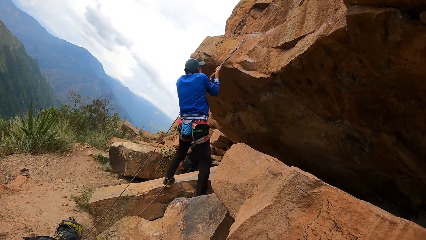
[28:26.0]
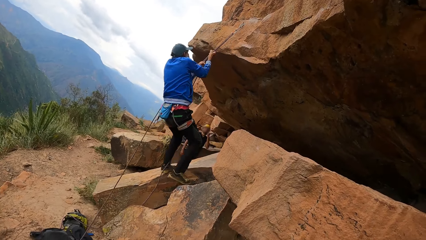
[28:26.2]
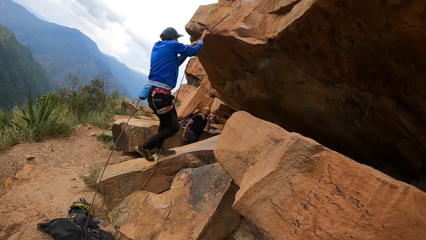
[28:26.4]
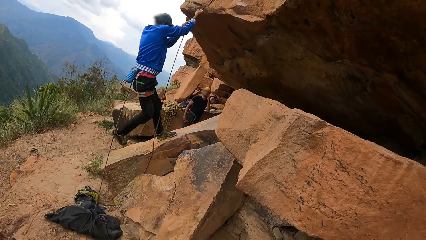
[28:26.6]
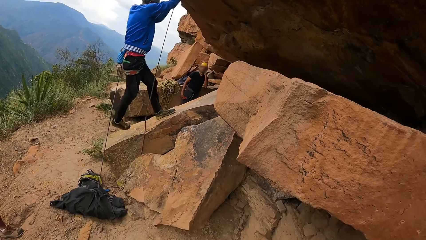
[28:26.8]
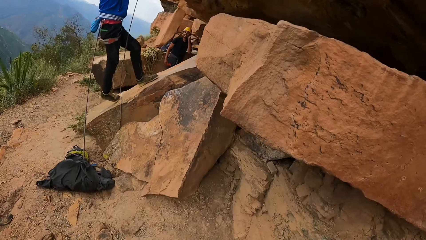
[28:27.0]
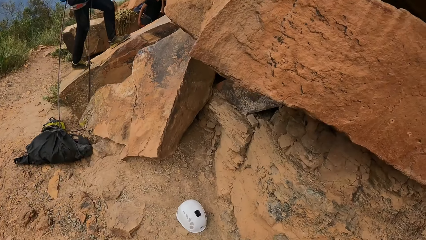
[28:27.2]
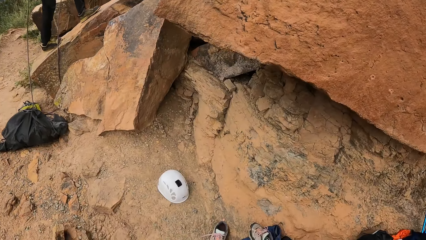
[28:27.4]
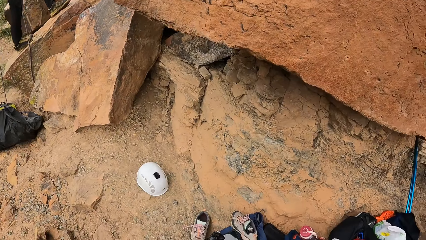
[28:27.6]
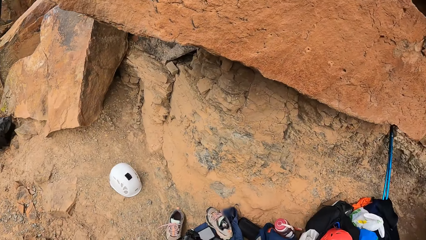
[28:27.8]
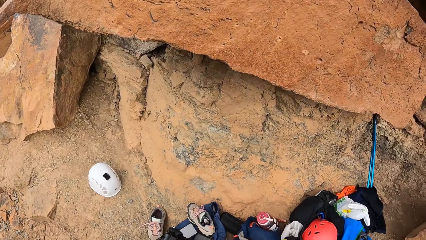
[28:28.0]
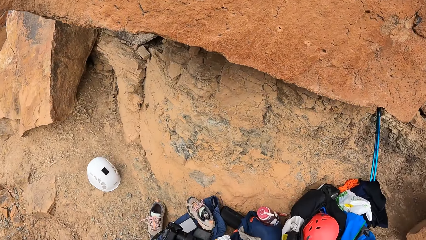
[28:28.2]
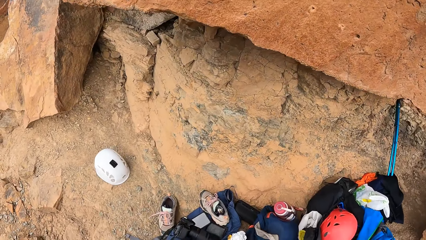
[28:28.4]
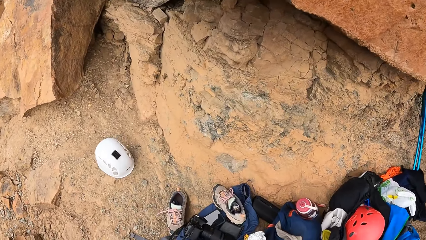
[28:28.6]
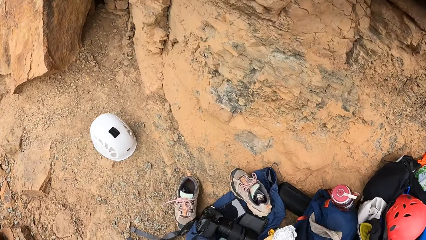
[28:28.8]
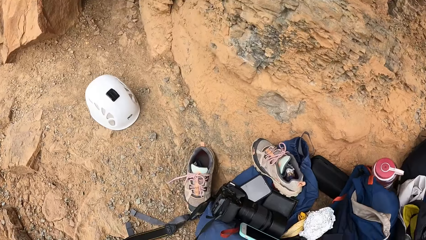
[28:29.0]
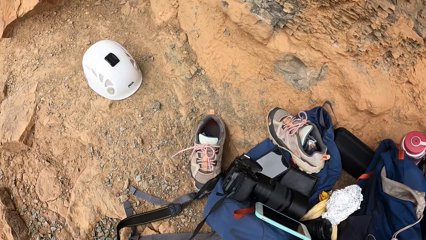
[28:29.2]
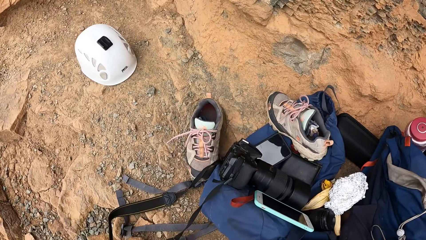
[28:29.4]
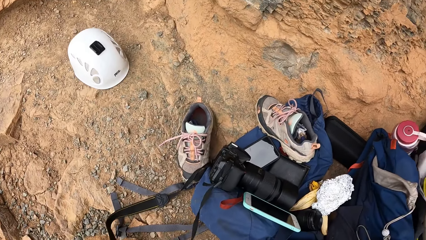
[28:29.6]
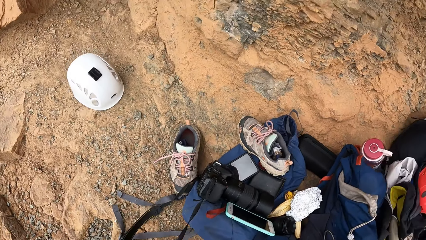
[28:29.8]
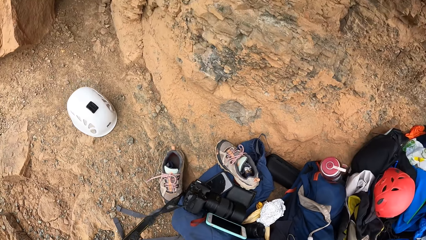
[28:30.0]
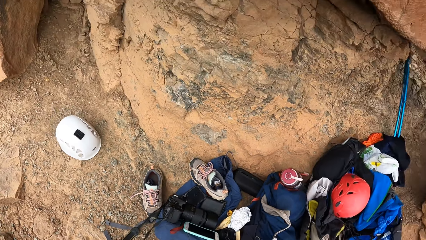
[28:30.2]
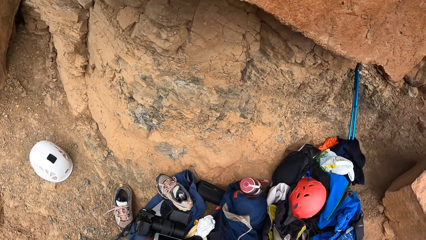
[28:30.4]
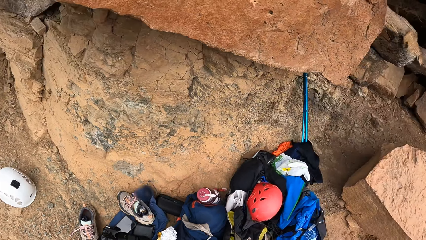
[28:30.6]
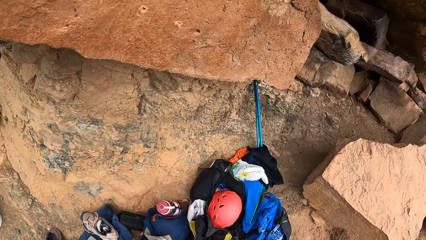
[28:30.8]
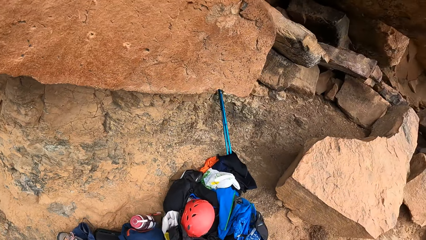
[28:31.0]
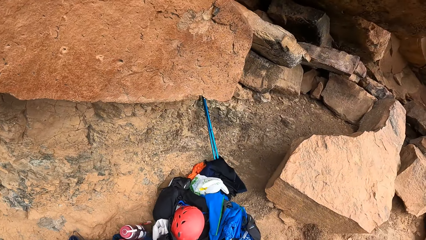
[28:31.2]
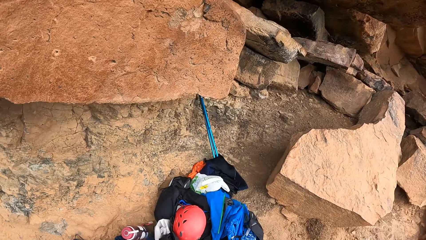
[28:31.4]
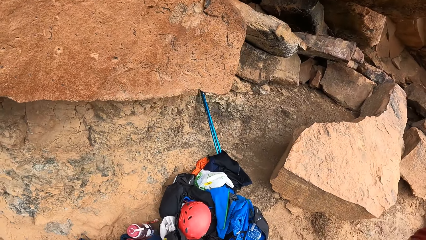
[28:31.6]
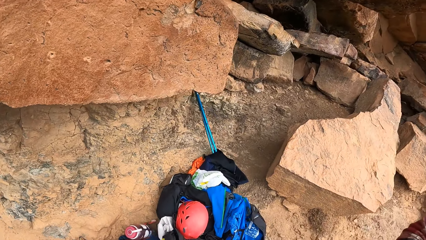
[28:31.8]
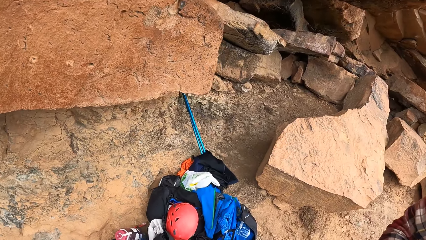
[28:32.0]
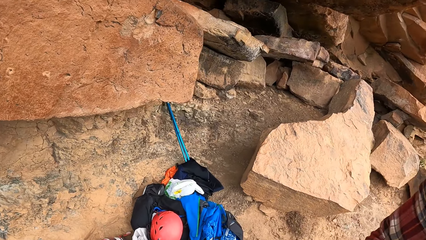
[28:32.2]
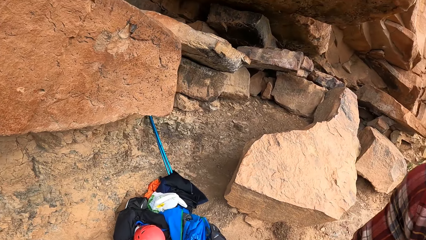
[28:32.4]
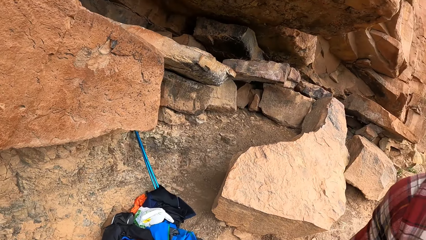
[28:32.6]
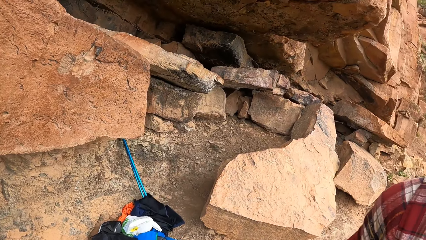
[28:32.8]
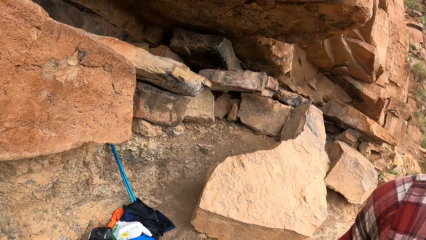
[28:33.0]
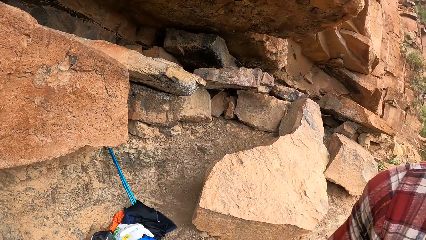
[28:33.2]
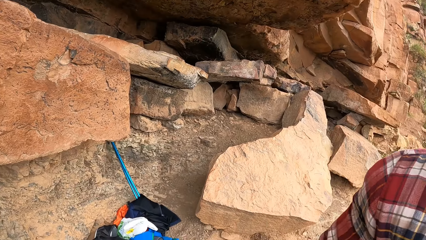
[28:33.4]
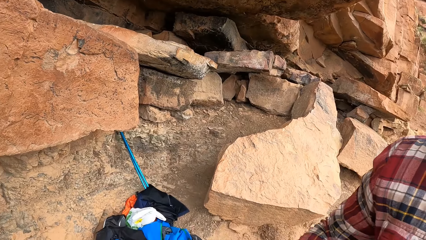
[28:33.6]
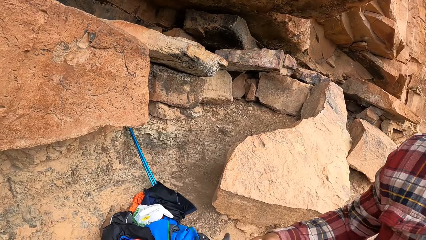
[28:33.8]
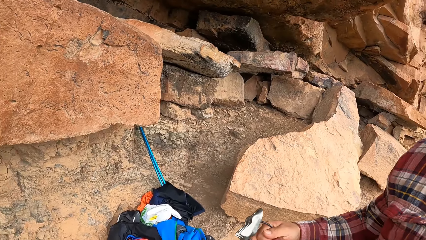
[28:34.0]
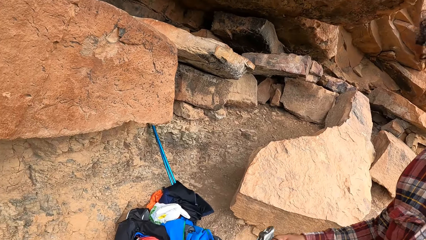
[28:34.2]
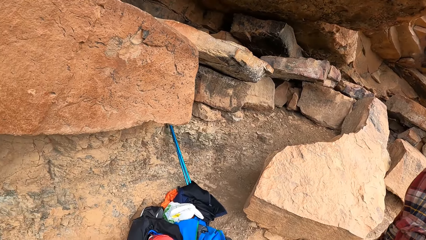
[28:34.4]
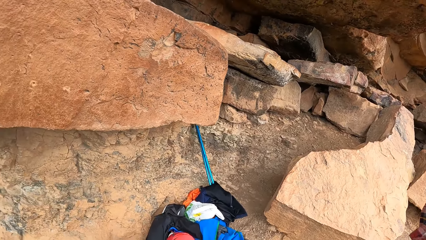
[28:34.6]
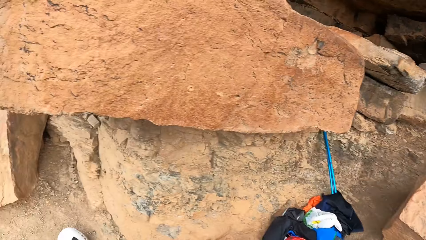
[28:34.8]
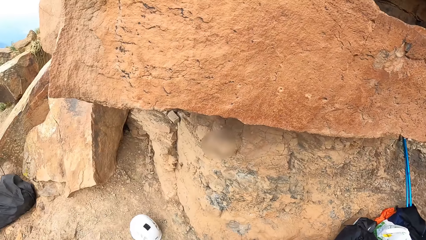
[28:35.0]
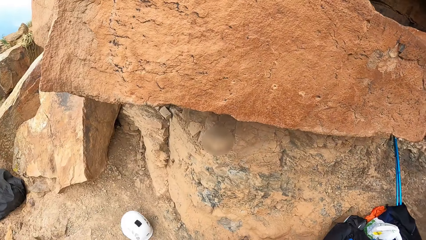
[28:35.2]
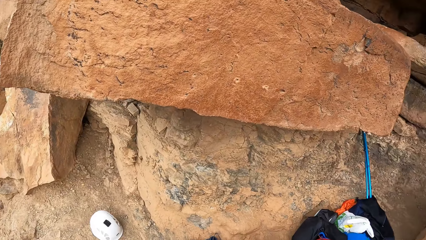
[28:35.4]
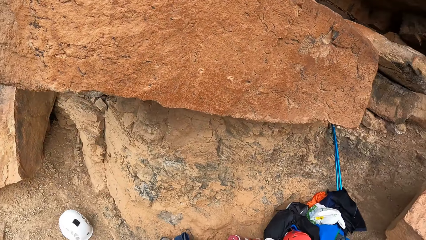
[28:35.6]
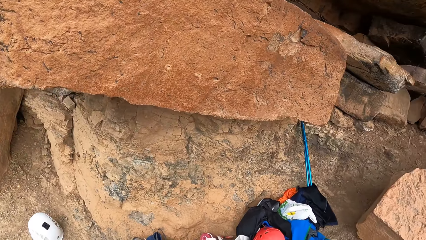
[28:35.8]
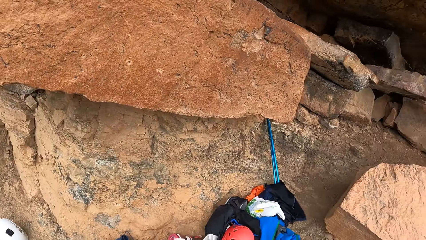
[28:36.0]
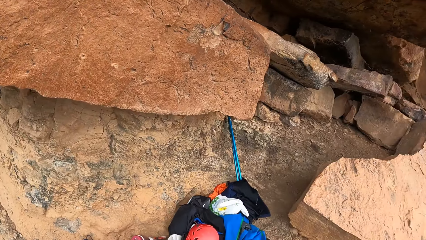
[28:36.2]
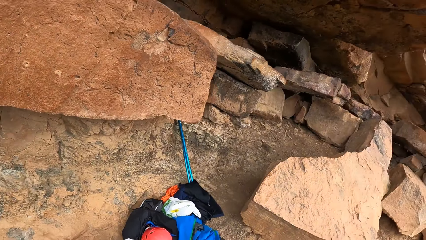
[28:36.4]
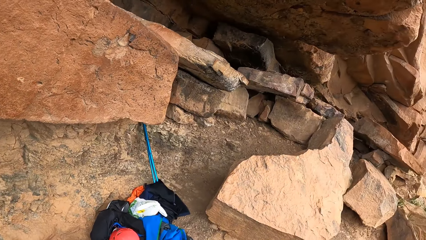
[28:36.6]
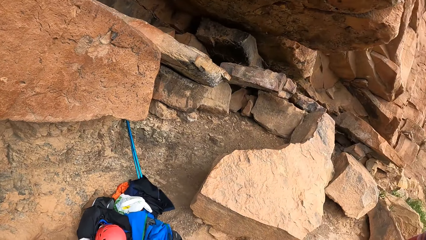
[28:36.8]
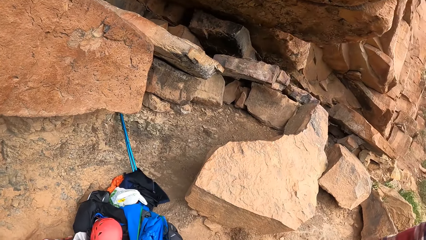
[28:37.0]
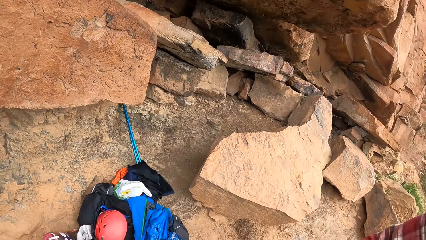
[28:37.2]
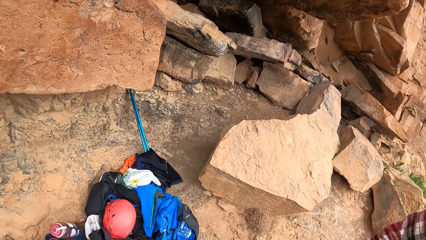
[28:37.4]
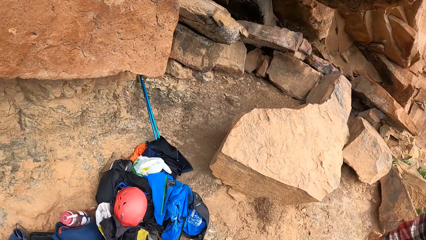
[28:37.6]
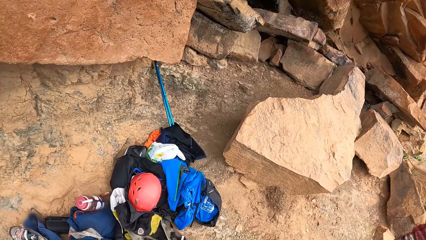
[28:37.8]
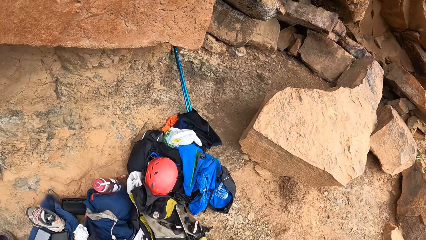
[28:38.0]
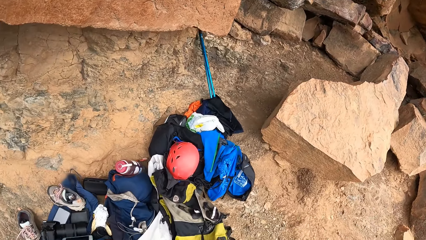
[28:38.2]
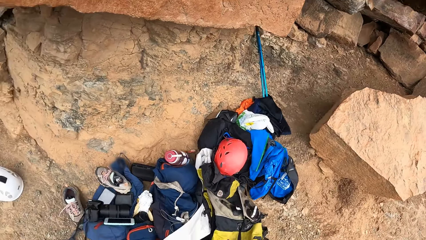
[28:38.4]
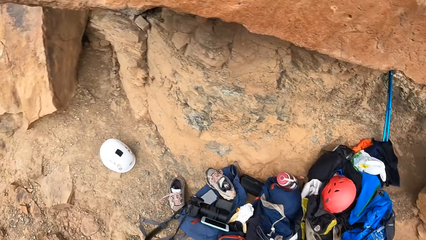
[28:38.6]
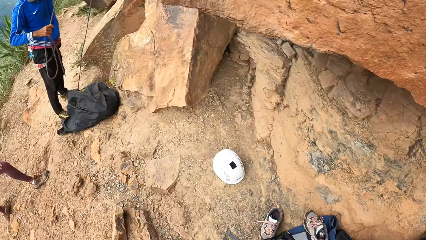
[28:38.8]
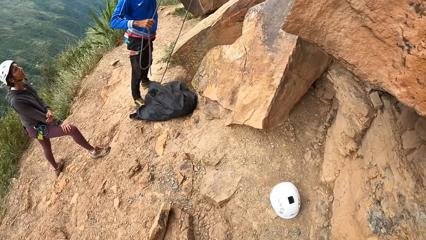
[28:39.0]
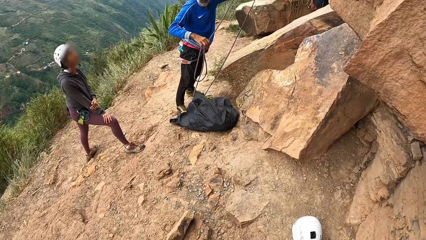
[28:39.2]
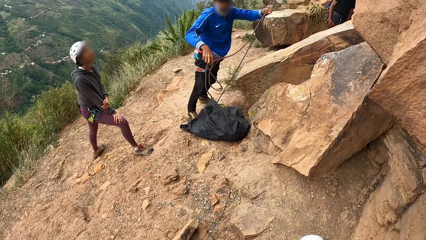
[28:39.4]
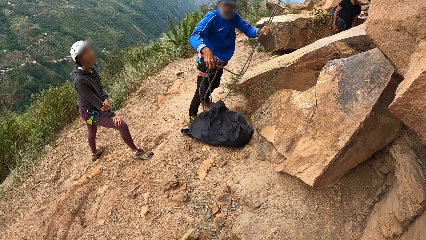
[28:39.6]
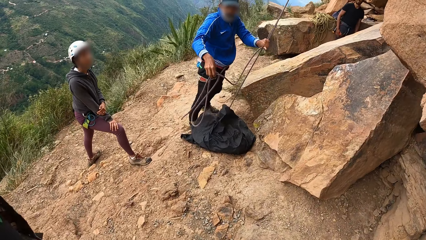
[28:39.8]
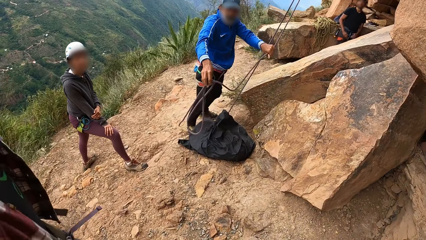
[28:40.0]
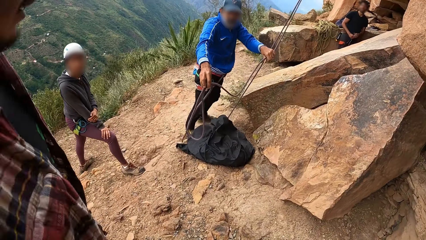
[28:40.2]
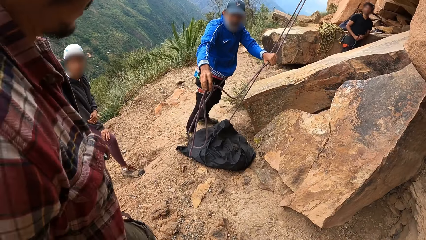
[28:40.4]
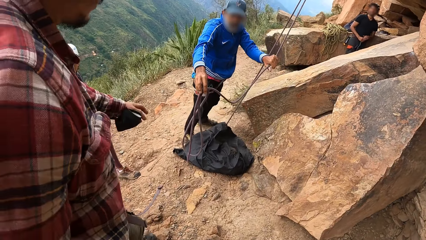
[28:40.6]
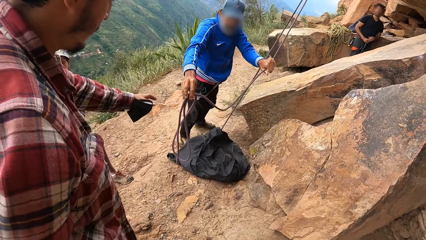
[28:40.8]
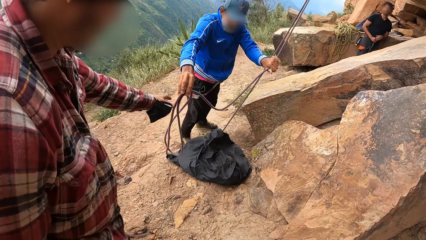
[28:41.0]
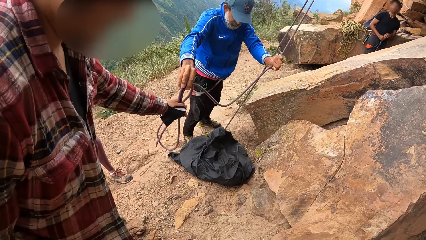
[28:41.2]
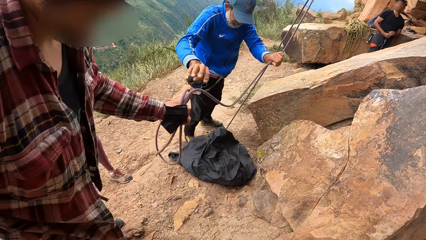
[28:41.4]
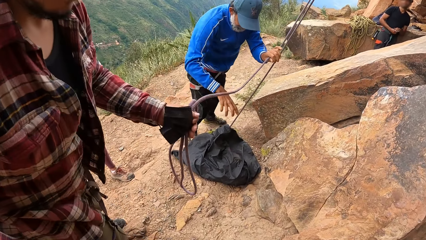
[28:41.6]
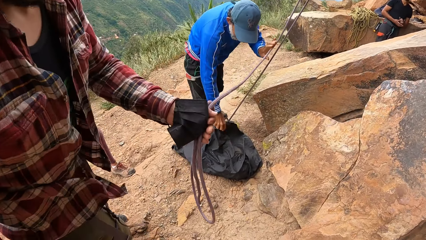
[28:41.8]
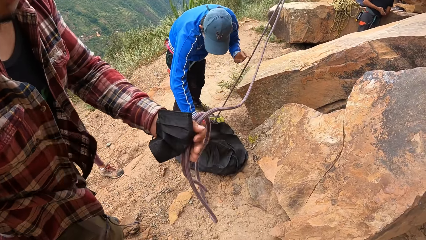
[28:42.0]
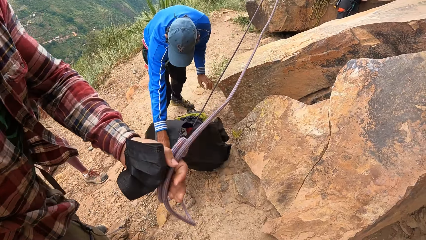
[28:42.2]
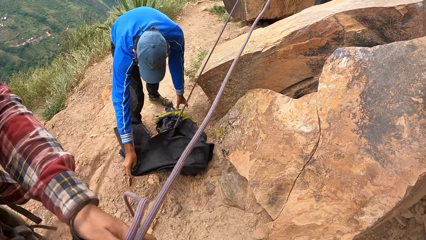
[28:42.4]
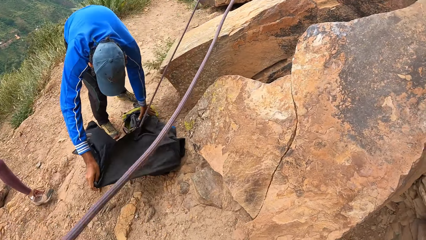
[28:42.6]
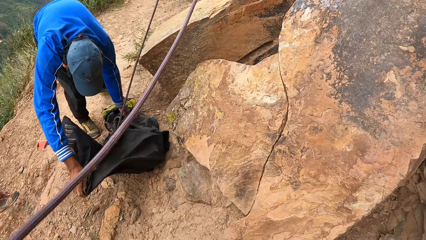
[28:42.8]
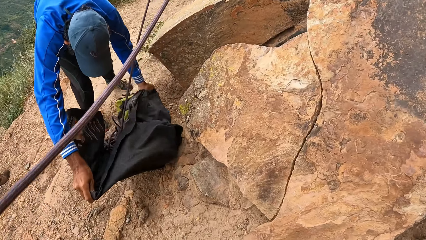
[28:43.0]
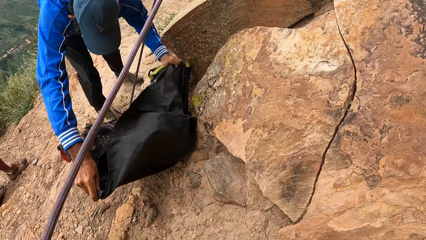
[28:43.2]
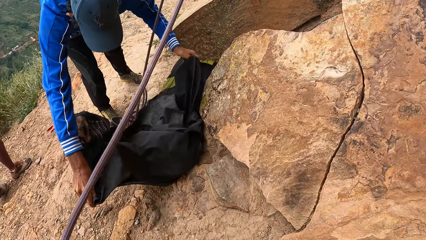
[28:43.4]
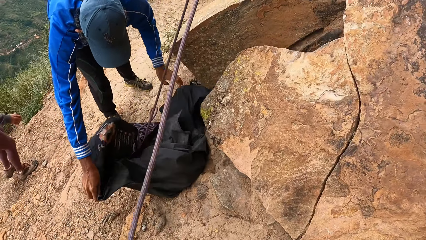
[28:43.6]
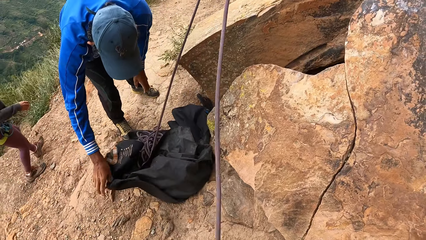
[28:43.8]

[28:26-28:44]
A man swings on the rope. The camera wearer looks around. They pull a bag with a hand. They pick up the camera. They look around the mountain. Another man talks to the camera wearer. The camera wearer looks around the mountain. A third man gives the second man the rope. The second man makes a step and pulls the rope. The second man takes the rope. The first man pulls the rope from the bag. The third man unfolds the paper.
